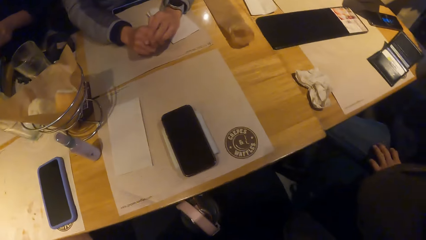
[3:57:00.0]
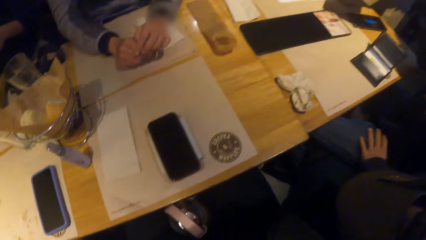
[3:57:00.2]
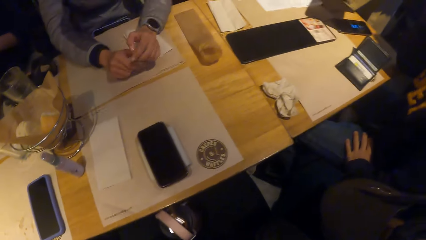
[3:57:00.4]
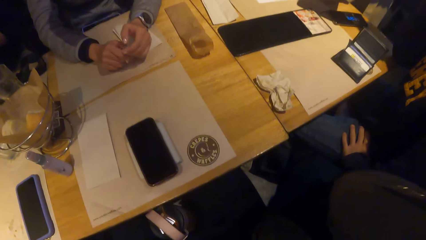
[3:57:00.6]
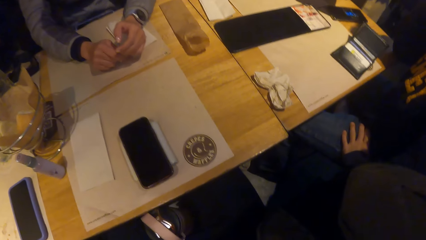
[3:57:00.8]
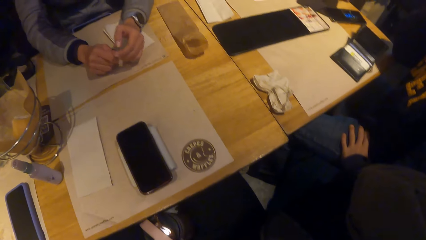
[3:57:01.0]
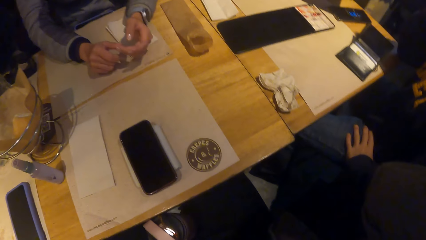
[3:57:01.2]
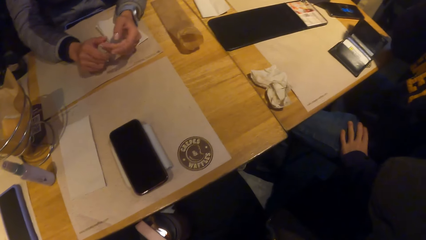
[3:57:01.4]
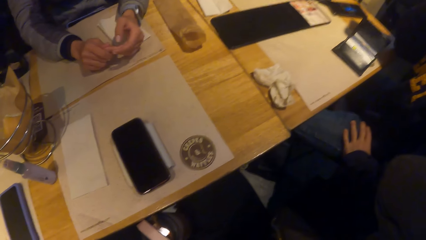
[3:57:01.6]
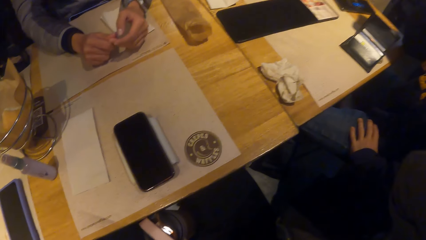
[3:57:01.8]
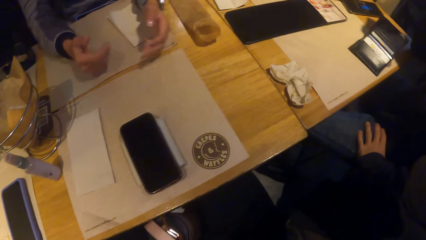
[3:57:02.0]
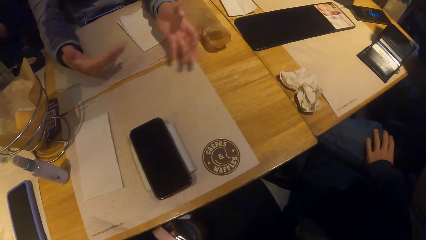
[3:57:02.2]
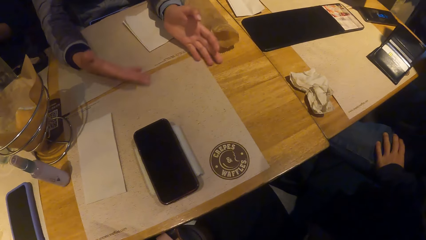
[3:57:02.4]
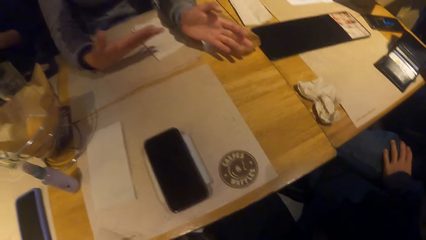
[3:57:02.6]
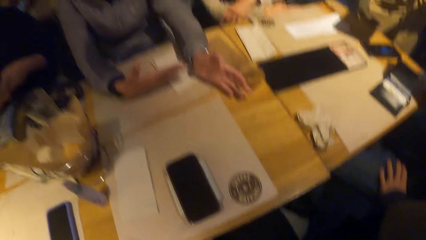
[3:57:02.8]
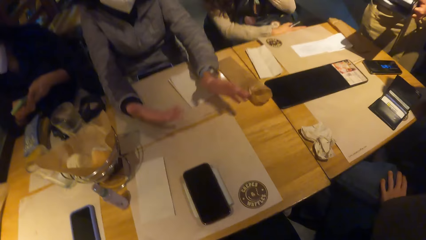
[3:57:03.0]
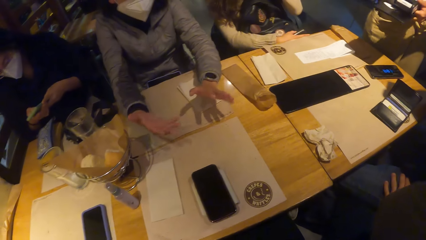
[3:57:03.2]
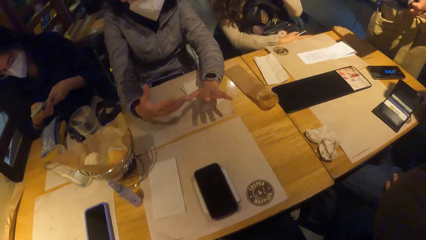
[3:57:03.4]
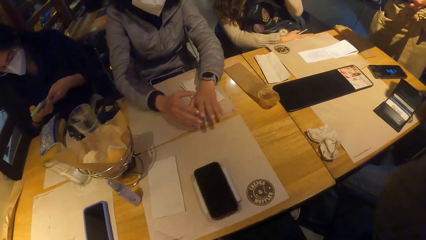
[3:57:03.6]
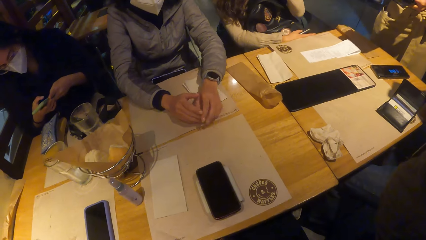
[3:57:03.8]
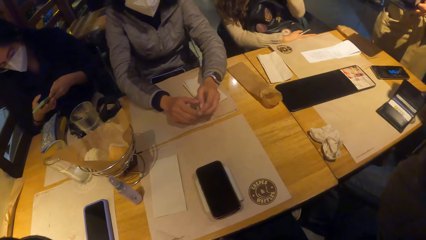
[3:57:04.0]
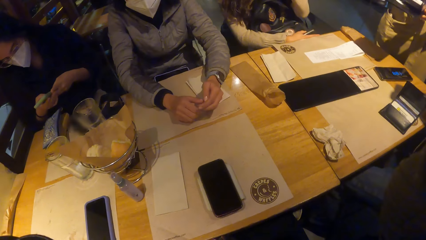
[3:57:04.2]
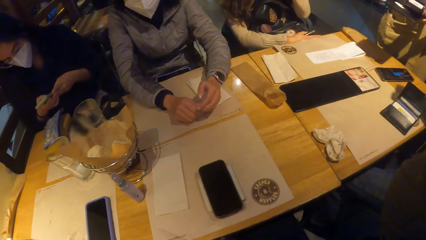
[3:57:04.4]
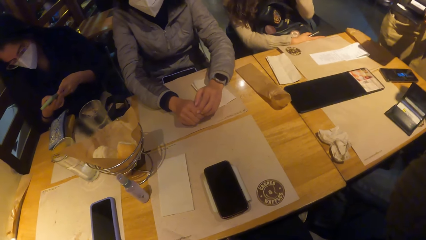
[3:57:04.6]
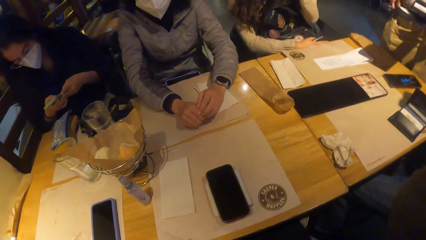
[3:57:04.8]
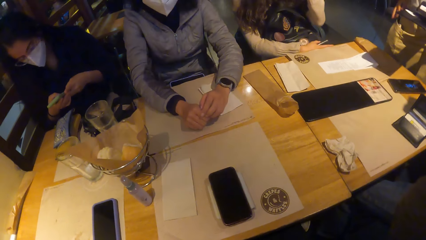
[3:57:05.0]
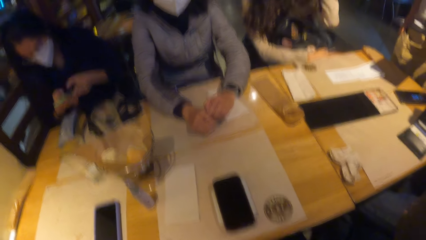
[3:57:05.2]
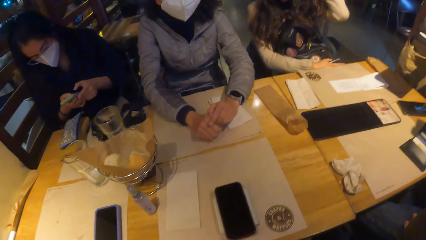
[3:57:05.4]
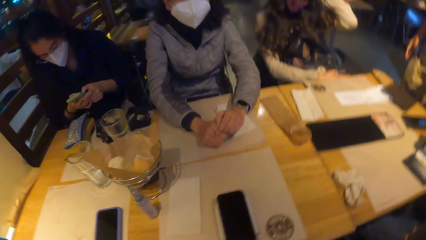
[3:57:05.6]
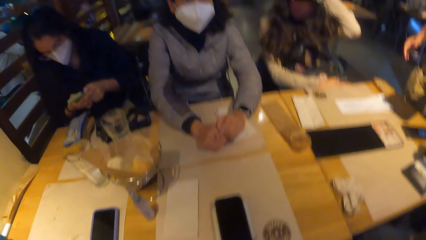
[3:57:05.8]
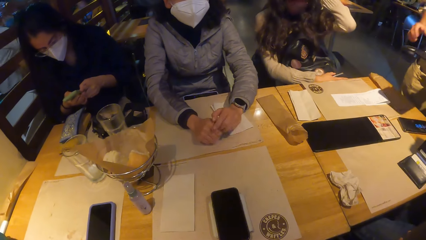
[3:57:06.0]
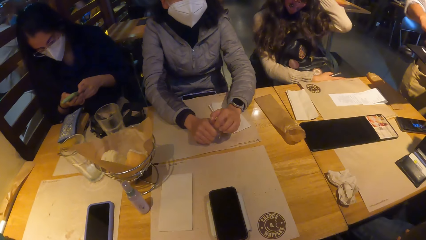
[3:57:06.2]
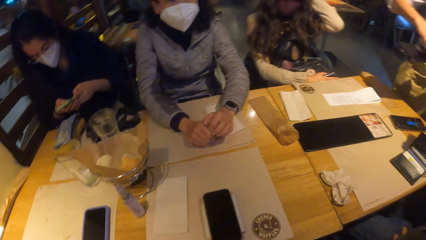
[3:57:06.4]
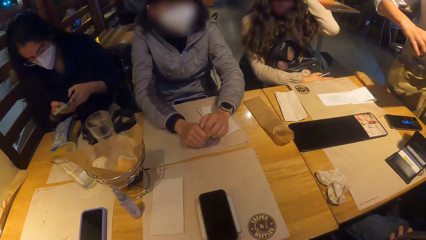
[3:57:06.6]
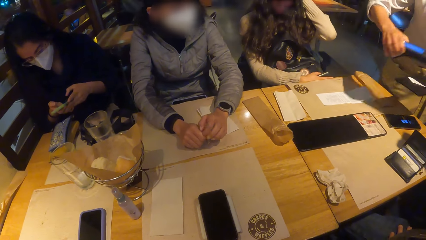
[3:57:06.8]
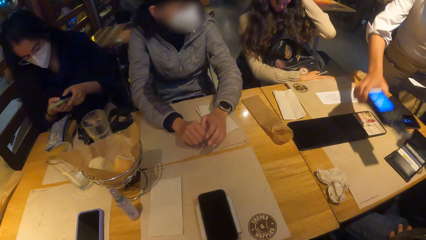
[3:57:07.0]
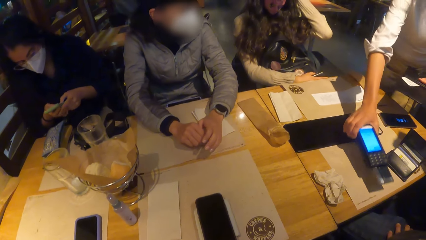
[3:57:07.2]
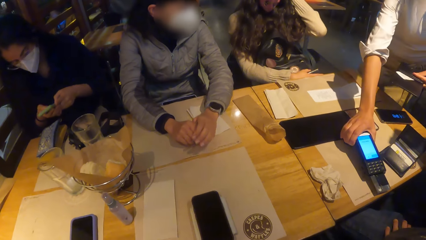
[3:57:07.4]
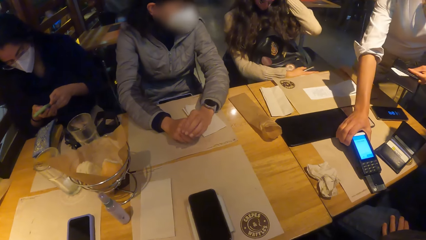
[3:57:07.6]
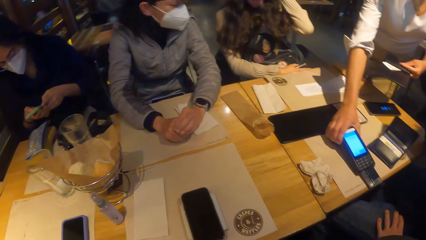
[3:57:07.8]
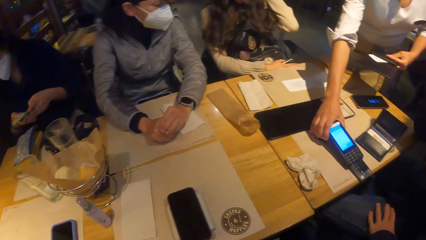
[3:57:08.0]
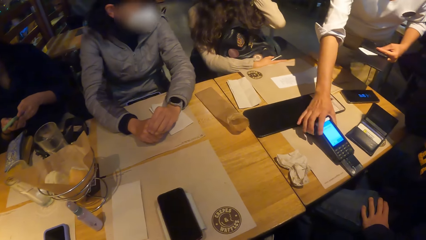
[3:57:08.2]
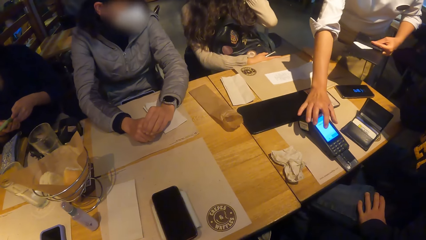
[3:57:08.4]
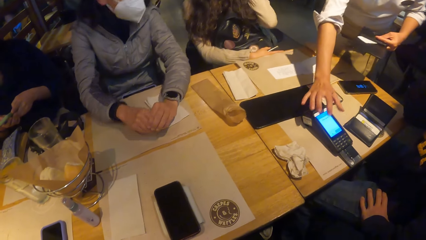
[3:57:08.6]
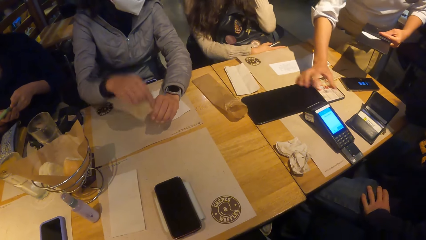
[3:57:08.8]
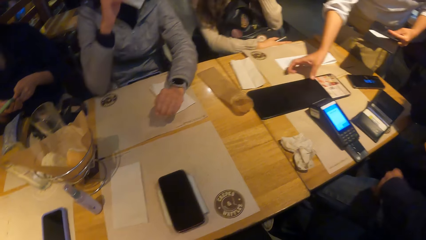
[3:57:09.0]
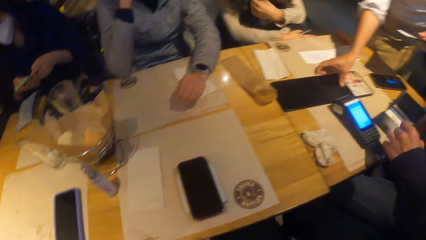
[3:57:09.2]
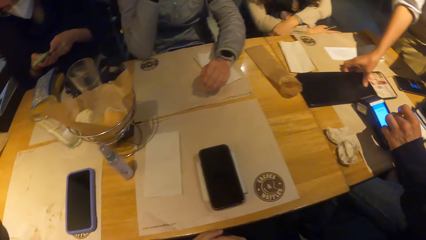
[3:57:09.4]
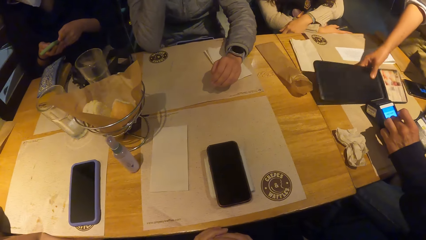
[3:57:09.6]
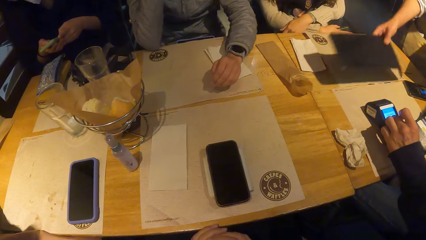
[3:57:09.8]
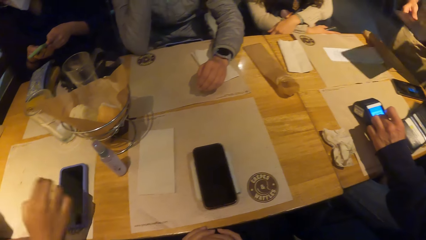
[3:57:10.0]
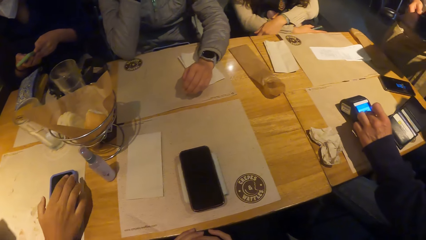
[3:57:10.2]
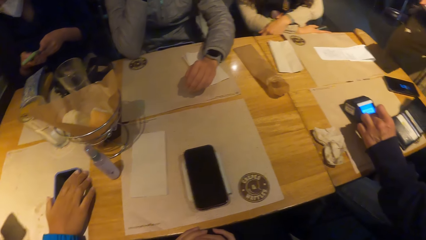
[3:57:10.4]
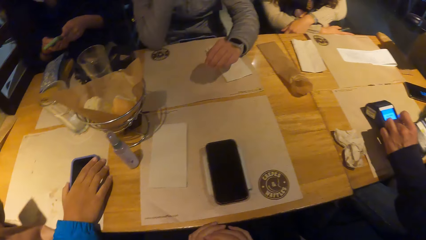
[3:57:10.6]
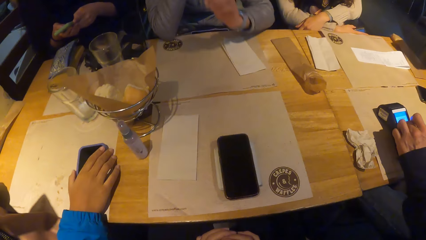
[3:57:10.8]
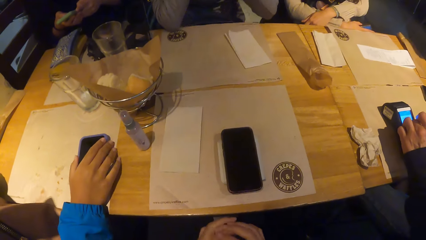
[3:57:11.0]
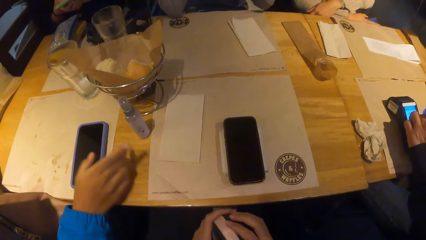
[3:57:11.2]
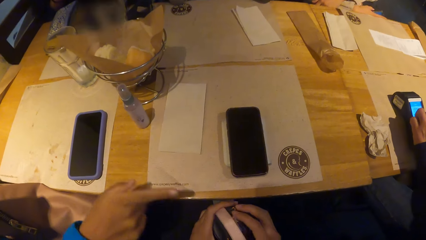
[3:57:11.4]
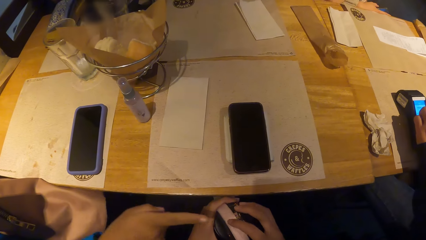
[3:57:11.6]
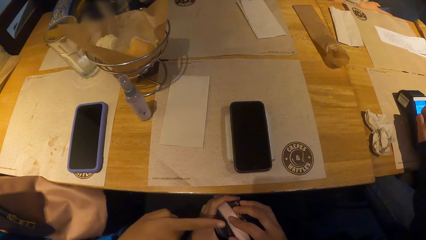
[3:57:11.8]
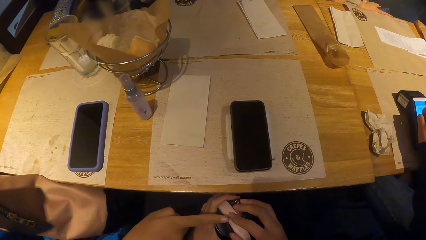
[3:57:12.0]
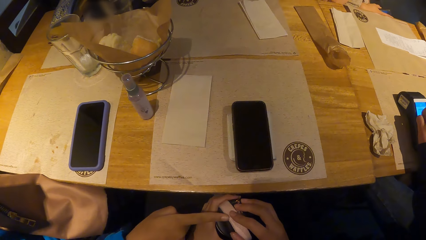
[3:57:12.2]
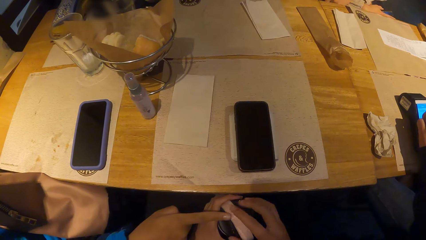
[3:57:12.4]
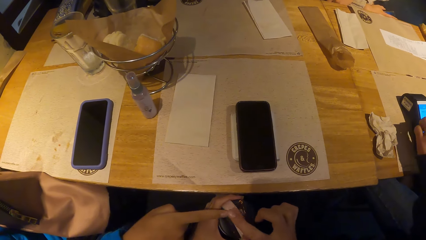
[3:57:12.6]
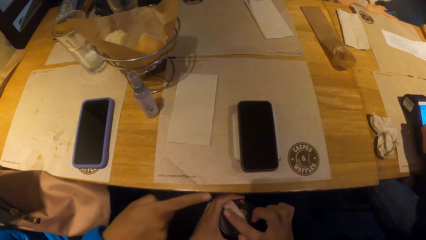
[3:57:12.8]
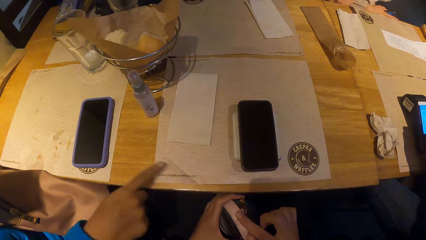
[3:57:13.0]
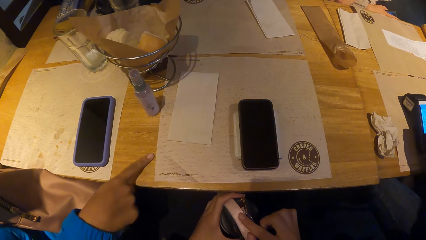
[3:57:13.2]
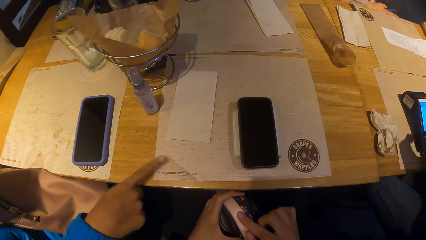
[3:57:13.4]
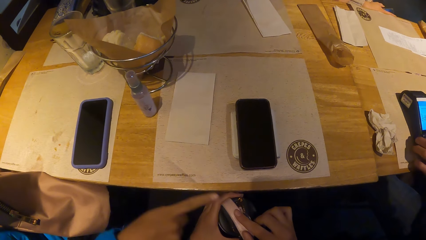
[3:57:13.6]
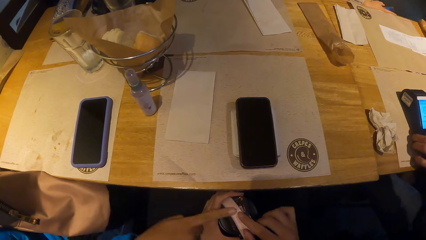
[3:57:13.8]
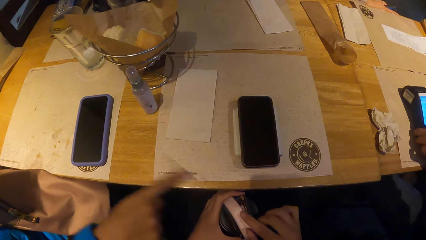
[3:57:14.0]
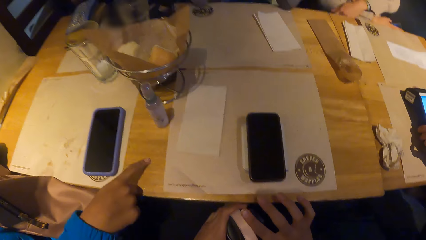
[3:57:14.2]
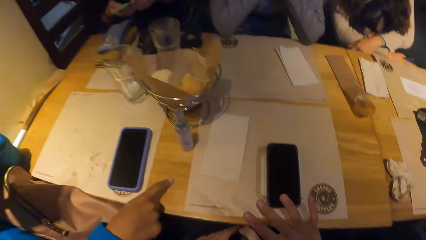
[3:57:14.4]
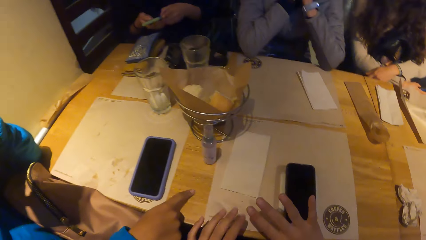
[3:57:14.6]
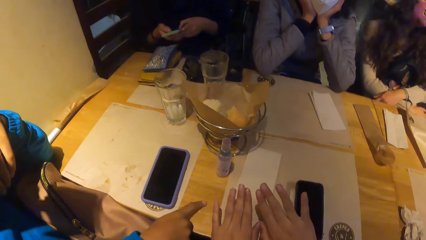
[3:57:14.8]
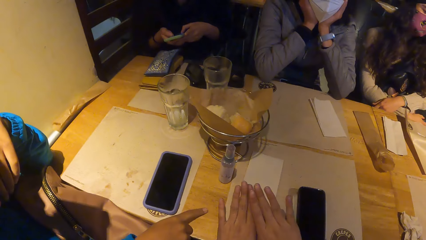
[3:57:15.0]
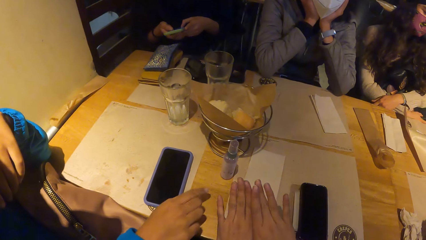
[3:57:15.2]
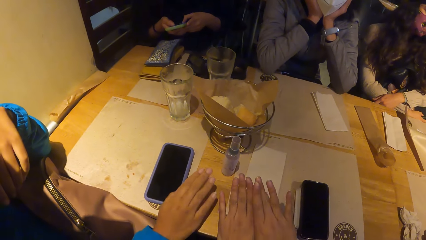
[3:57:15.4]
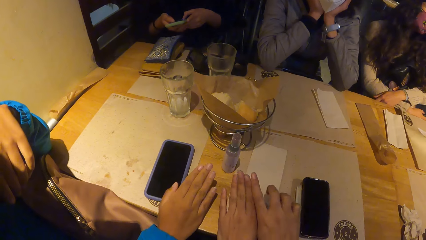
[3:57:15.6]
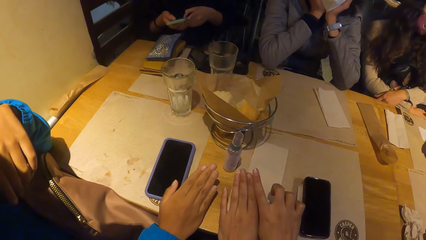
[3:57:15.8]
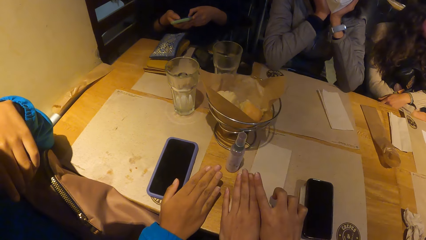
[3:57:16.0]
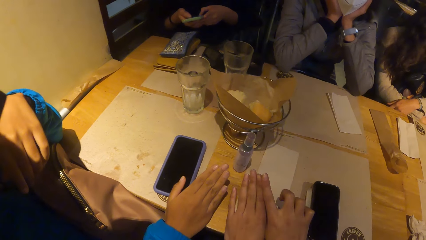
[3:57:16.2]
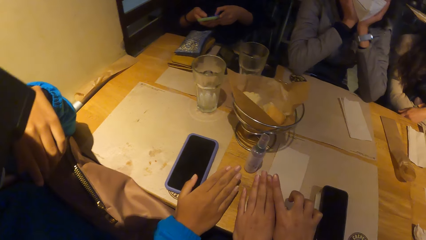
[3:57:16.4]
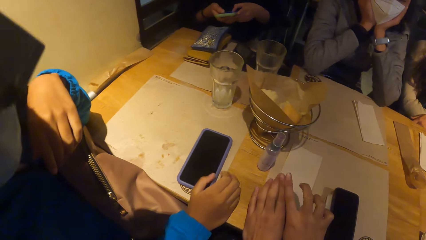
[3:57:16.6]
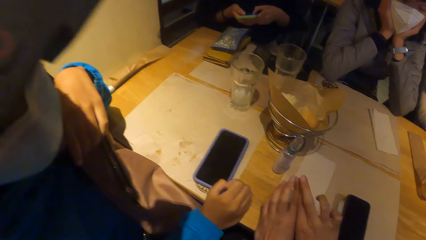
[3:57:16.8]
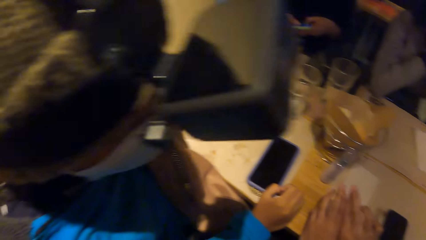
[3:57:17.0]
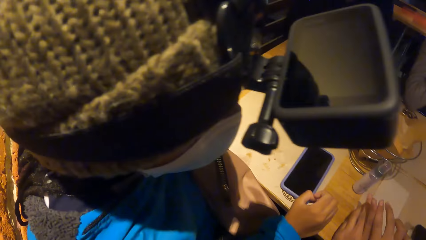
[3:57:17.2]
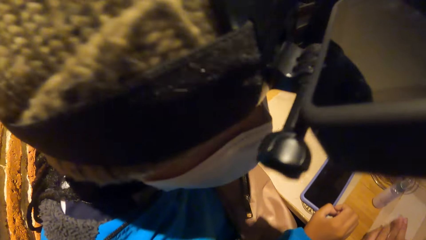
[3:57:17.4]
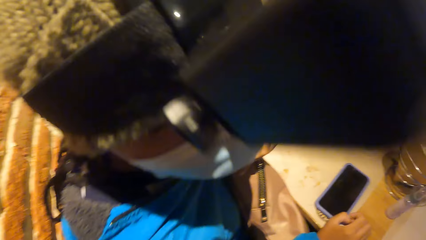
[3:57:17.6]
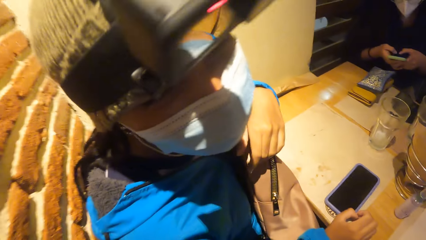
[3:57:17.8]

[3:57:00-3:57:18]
A woman makes gestures with her hands. The waiter places the POS machine on the table with her right hand and picks up a jacket from the table with her right hand. The man operates the POS machine with his left hand. Another woman places her right hand on the phone. The camera wearer fiddles the flask on her legs with her hands. The other woman touches the right hand of the camera wearer with her right hand and touches the water bottle in the hands of the camera wearer. The man lifts the machine from the table with his left hand. The camera wearer places her hands on the table. The other woman places her right hand on the table.
